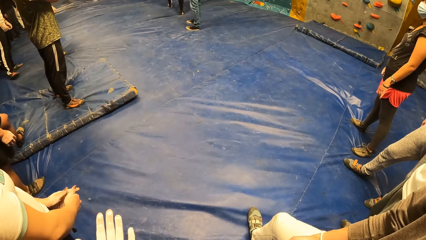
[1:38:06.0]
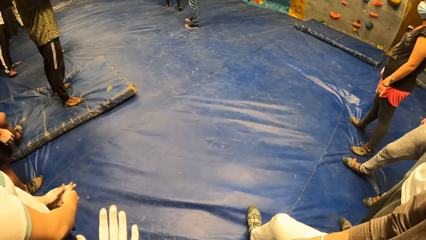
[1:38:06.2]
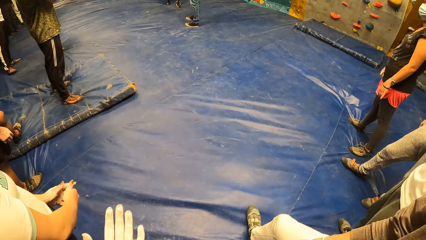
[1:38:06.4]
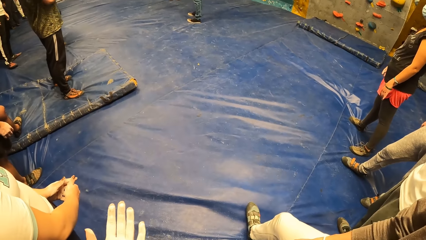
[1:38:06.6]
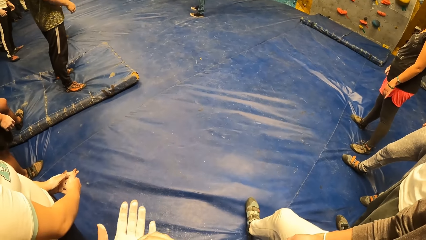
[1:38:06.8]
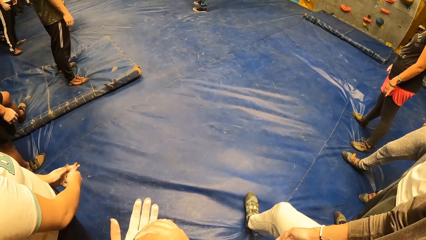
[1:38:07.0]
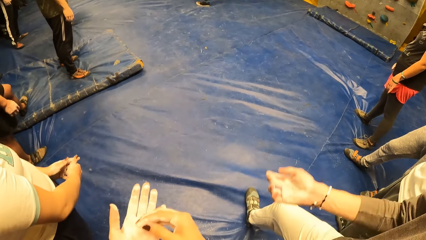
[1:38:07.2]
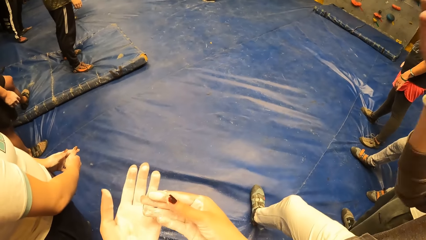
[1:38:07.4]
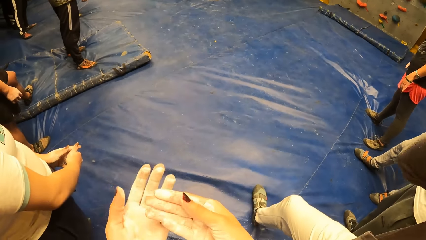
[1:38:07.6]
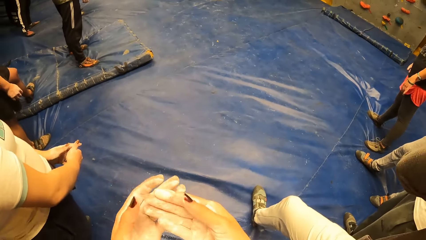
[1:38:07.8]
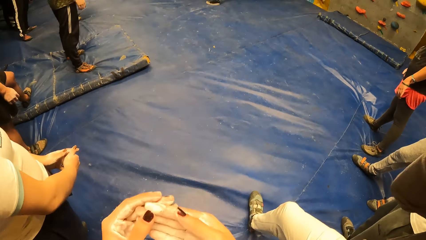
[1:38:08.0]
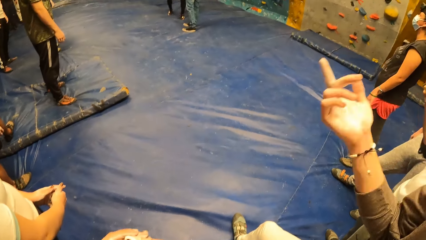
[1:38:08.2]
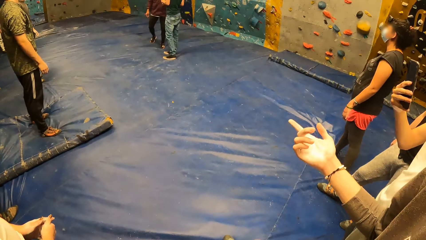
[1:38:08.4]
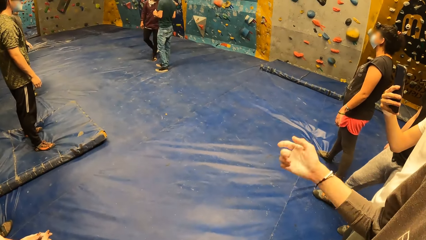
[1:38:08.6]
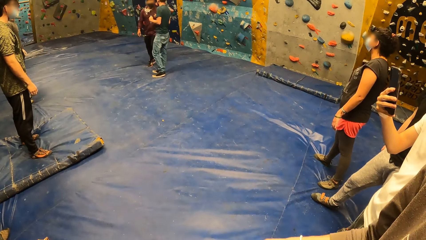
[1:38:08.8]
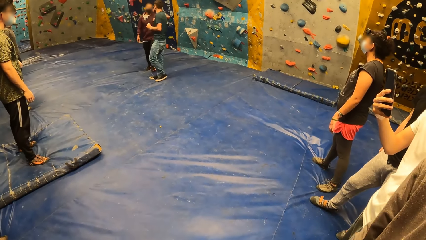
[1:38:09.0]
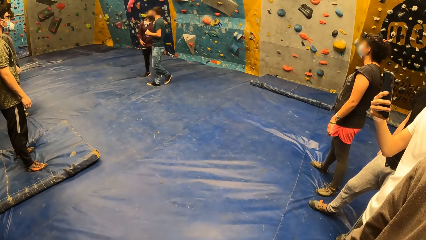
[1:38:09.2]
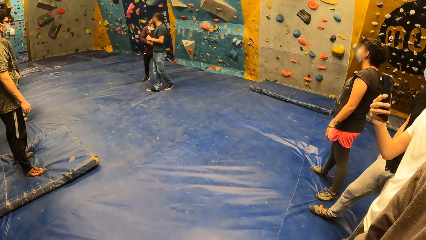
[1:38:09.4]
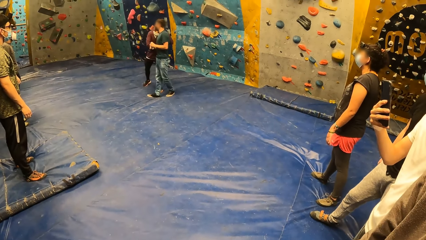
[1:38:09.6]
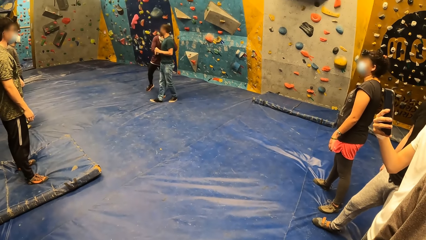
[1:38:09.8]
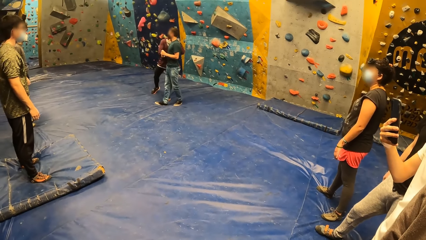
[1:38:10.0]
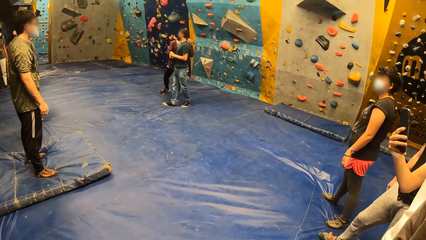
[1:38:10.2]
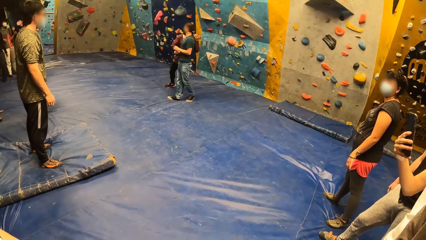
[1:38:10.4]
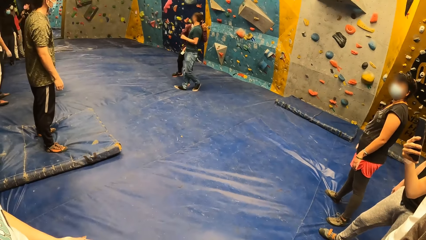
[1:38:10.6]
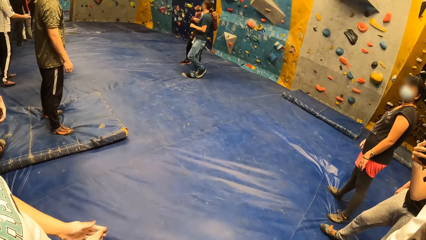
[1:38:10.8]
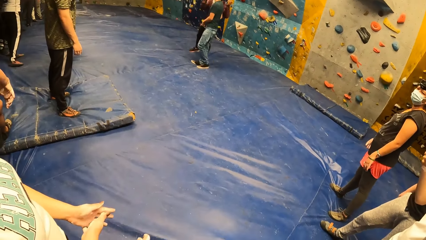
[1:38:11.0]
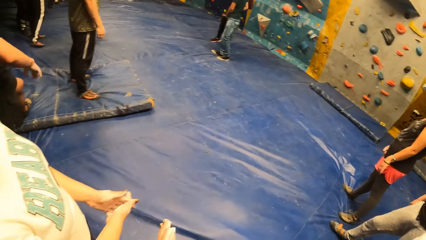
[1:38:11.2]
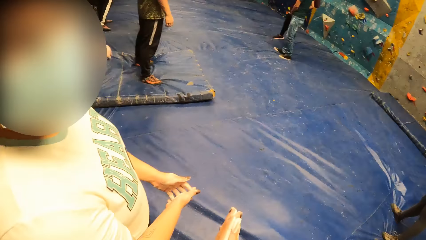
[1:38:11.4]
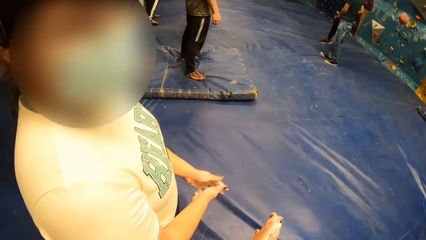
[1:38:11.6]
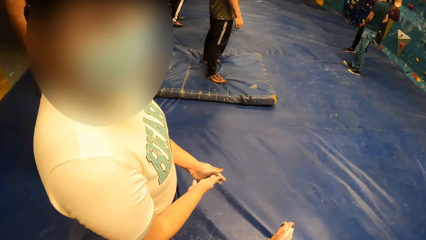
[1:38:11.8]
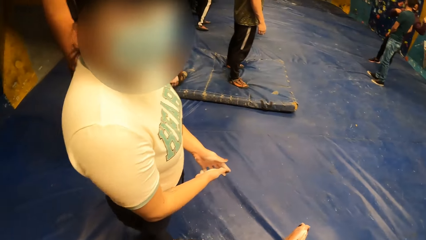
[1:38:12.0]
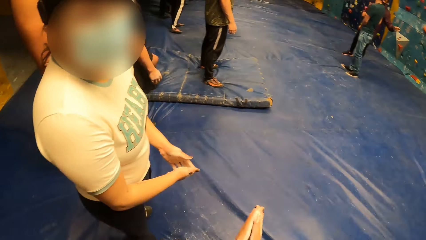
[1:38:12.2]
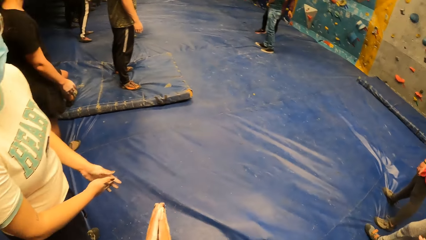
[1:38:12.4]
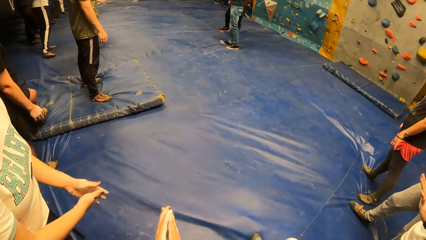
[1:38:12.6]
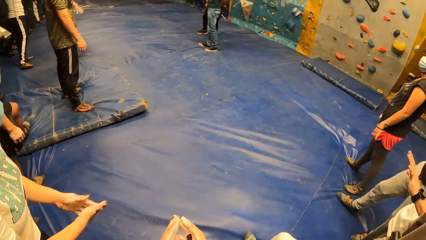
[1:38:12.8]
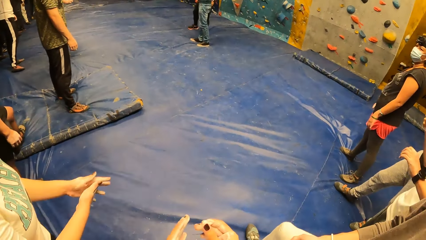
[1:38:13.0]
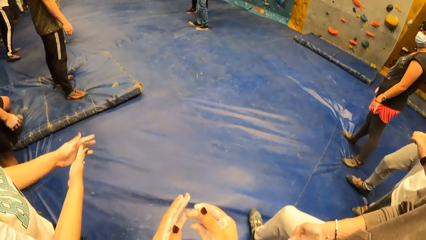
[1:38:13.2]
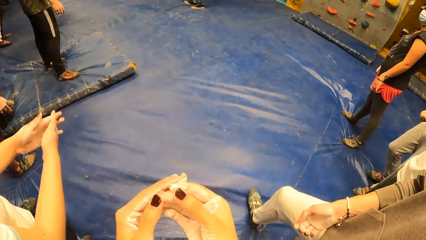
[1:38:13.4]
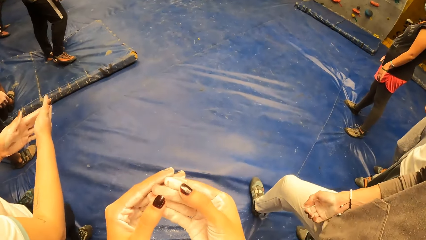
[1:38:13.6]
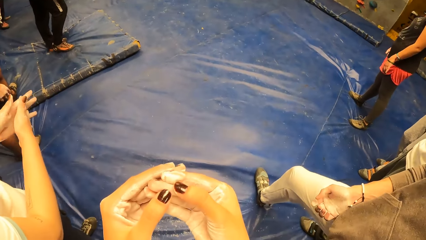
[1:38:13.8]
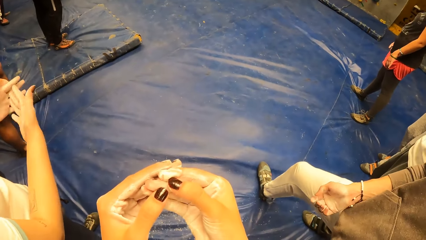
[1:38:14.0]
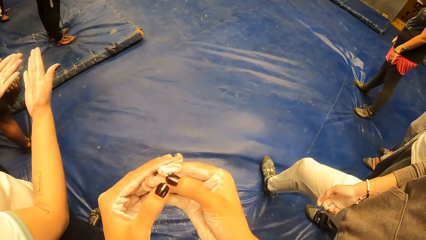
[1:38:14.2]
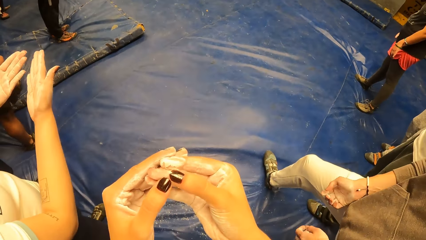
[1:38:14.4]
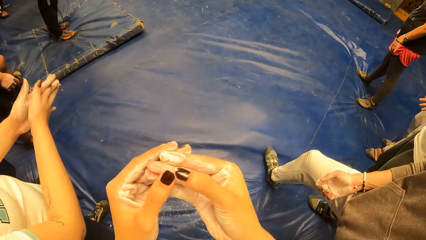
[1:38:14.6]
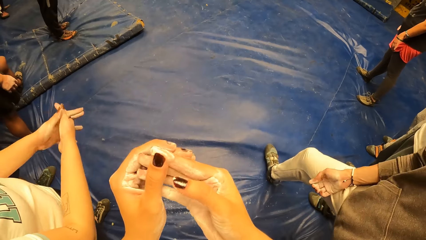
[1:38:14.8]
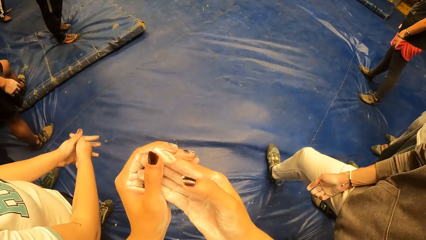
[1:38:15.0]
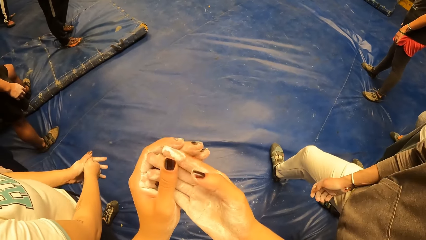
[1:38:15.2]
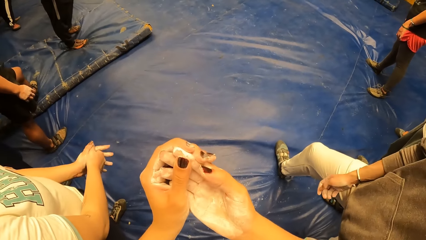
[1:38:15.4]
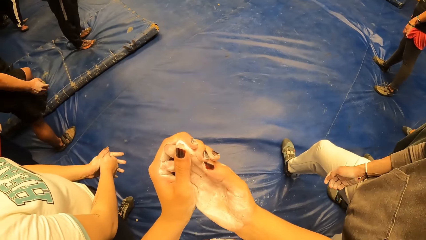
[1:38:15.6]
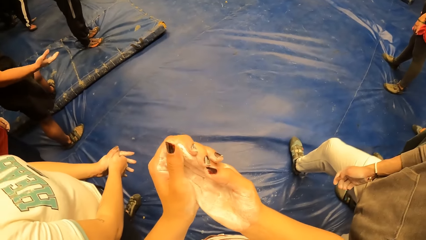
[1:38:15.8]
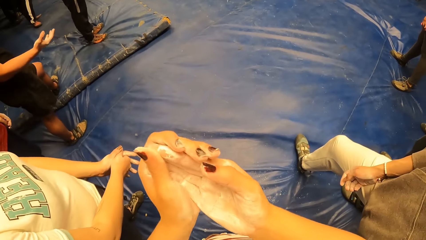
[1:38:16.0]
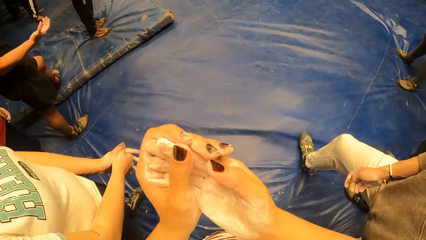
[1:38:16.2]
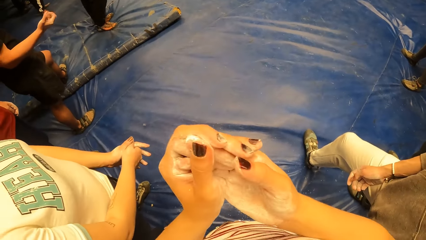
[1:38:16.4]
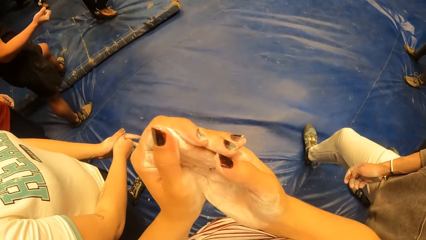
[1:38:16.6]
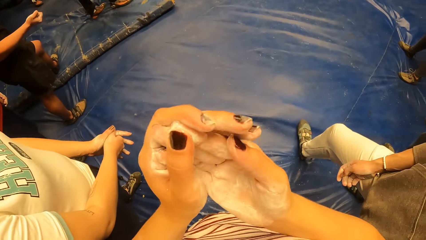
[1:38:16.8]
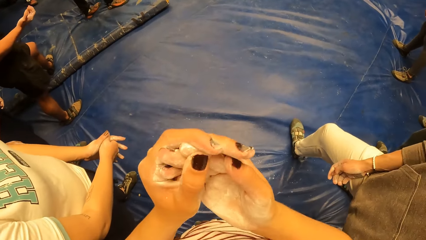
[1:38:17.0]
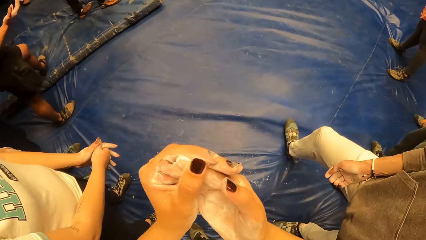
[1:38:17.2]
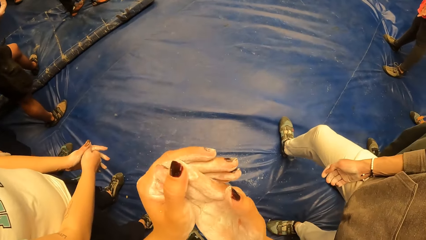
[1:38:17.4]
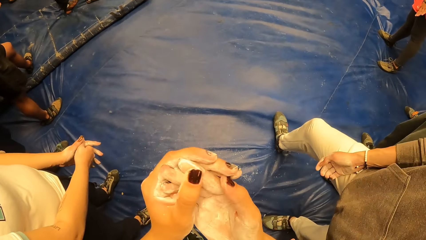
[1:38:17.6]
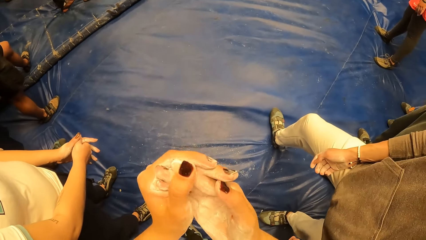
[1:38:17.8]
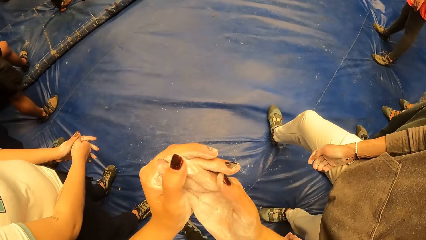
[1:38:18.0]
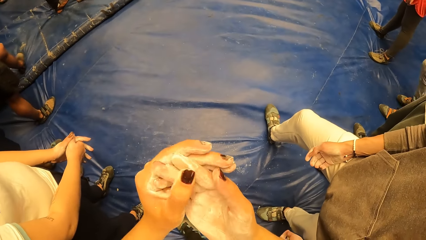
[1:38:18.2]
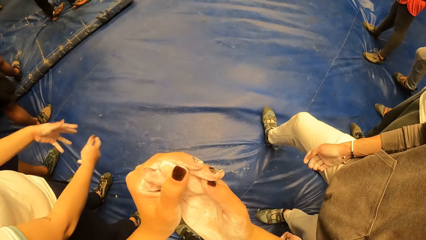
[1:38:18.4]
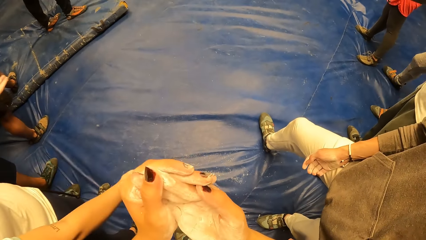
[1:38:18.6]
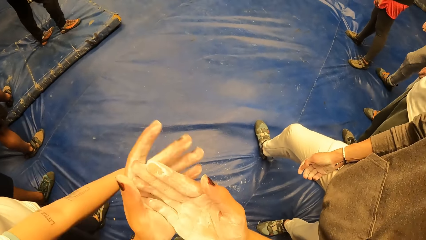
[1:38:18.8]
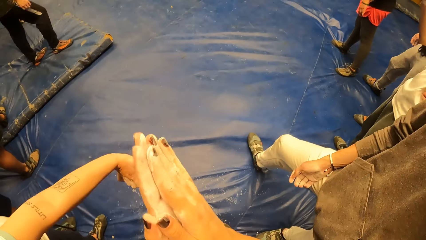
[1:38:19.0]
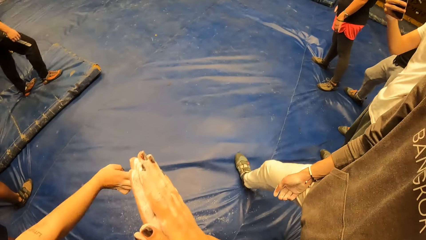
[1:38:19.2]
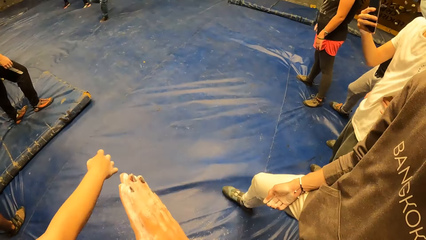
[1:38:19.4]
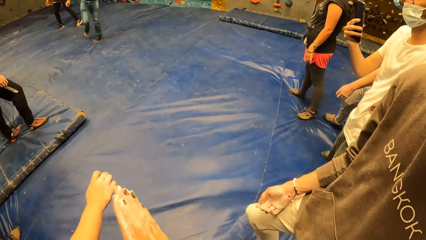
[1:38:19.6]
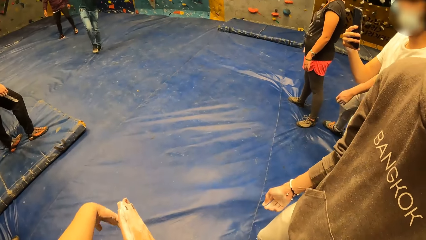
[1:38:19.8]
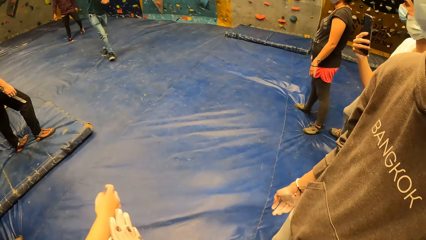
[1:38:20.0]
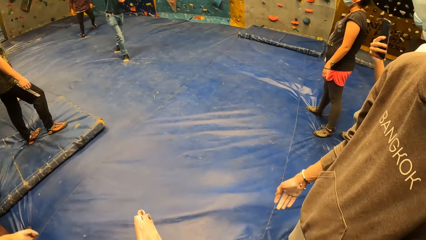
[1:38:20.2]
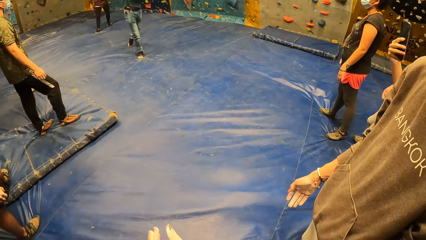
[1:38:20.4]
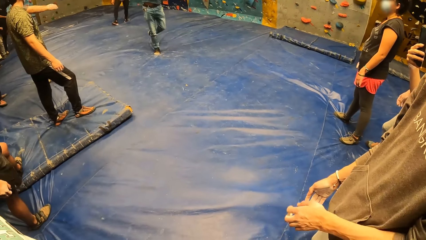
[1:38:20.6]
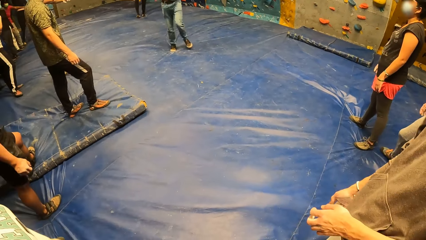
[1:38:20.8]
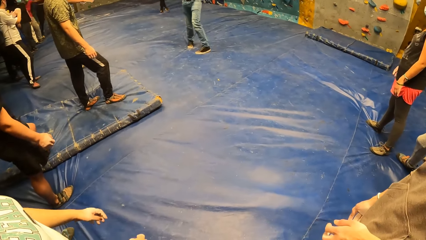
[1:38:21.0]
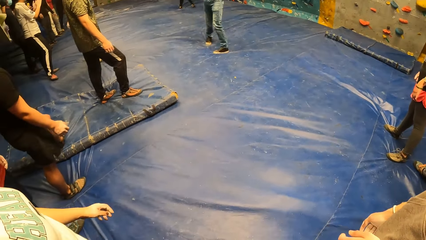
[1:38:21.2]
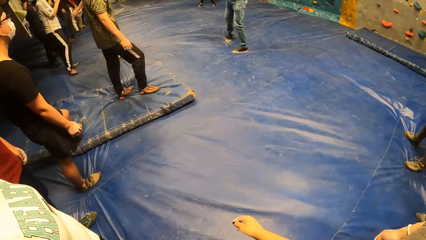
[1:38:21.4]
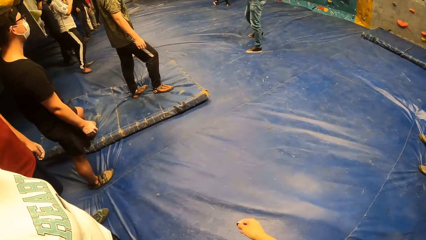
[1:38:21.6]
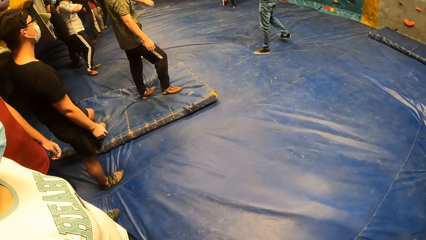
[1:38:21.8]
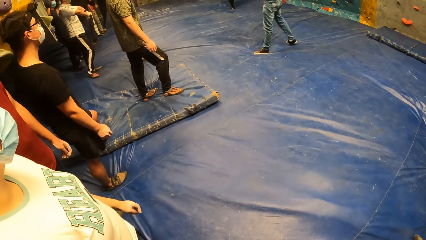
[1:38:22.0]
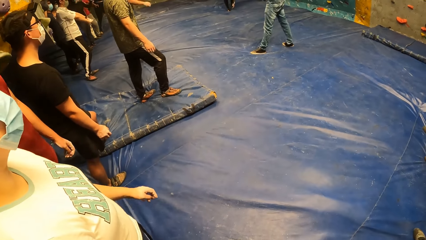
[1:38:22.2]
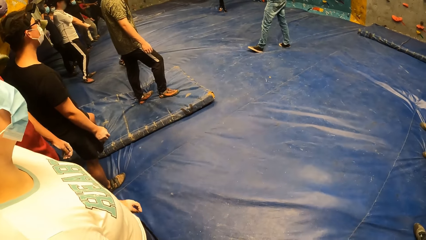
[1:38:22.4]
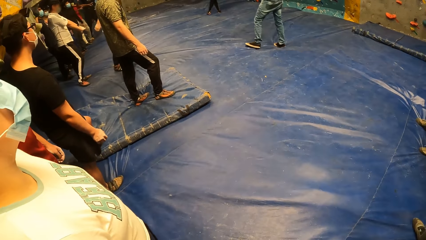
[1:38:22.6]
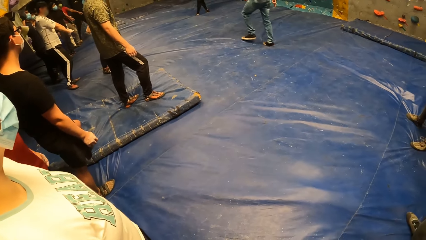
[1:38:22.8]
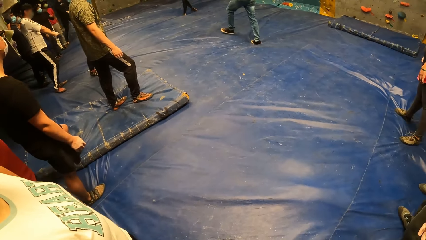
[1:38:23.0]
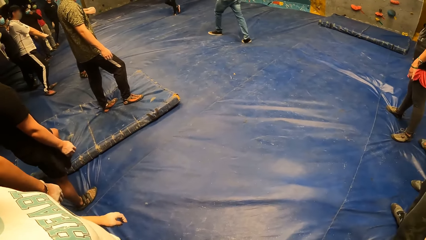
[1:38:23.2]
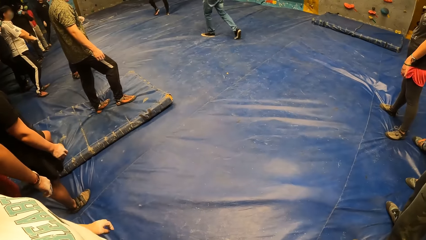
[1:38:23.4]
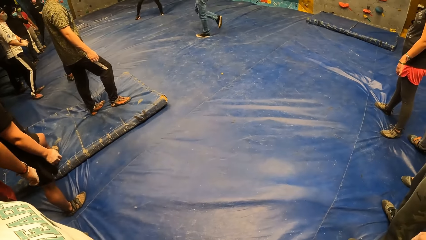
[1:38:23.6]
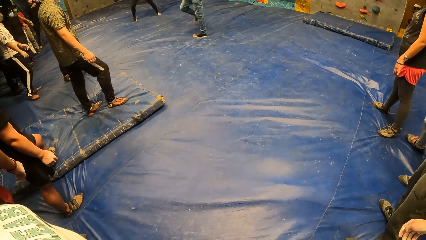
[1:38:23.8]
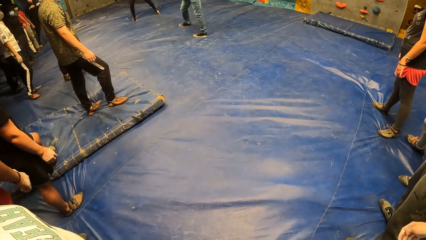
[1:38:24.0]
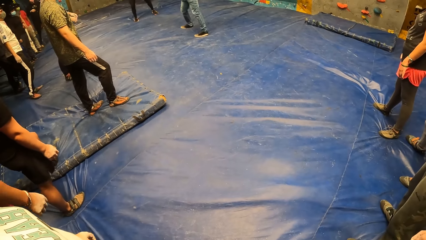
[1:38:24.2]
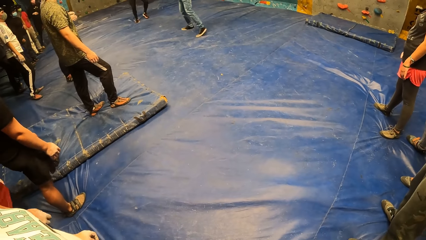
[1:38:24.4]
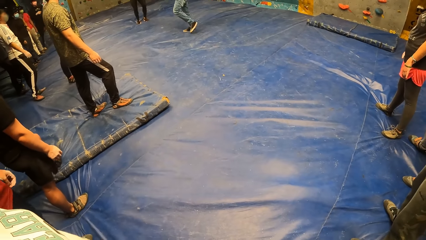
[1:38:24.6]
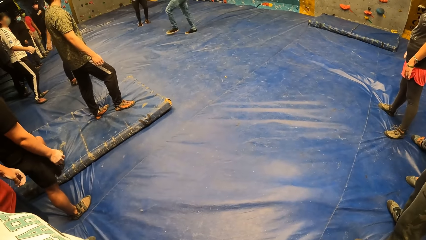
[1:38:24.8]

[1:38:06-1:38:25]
The camera wearer checks her hand. She converses with a man. She converses with a woman. She checks her fingers. The woman checks her hands. The camera wearer rubs cream on her fingers. The woman looks around the indoor playground. The camera wearer looks around the indoor playground.
